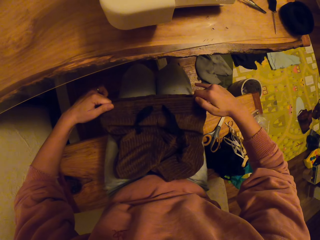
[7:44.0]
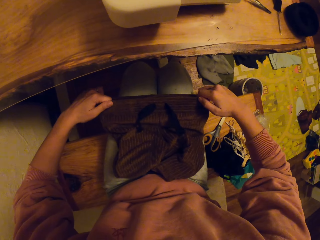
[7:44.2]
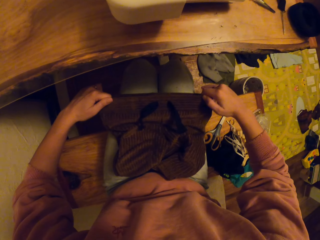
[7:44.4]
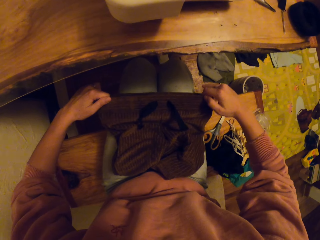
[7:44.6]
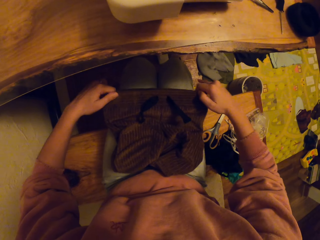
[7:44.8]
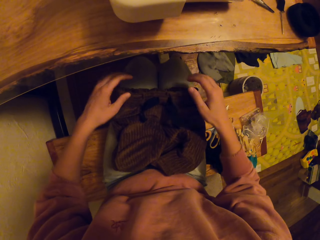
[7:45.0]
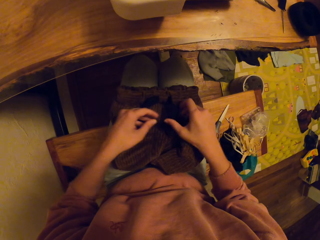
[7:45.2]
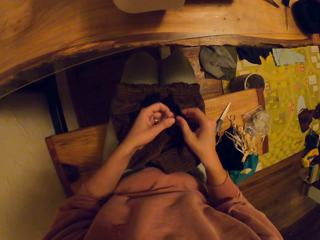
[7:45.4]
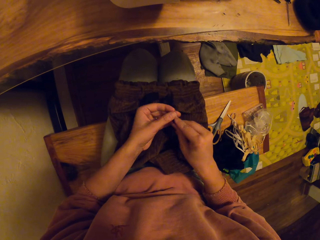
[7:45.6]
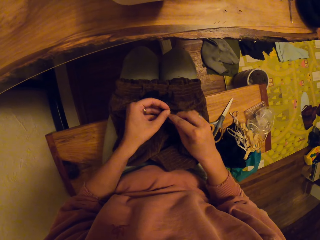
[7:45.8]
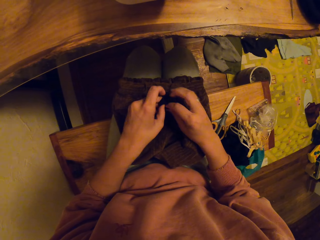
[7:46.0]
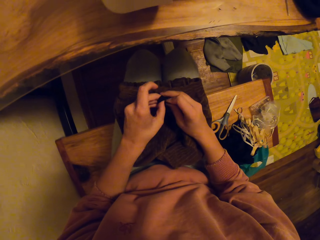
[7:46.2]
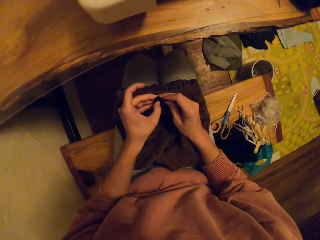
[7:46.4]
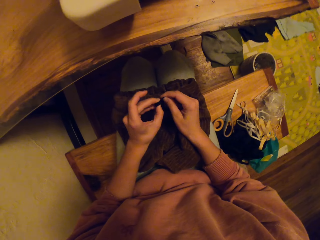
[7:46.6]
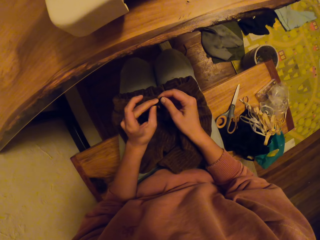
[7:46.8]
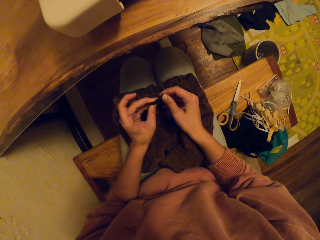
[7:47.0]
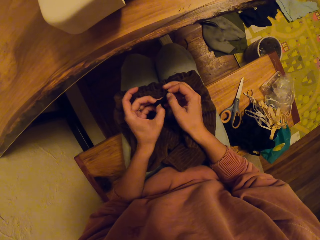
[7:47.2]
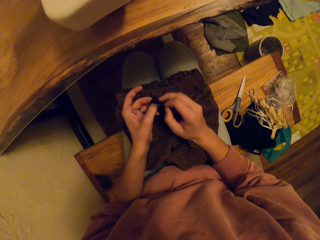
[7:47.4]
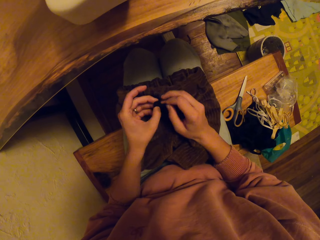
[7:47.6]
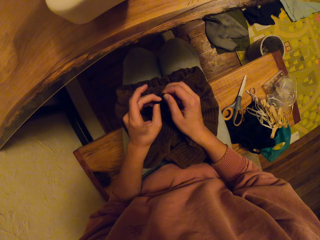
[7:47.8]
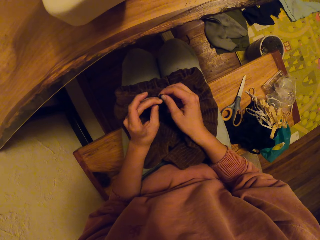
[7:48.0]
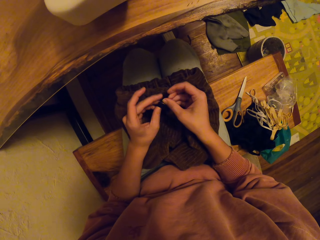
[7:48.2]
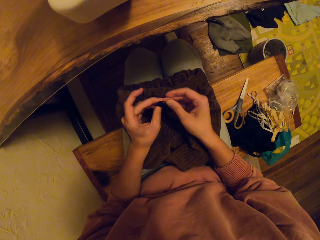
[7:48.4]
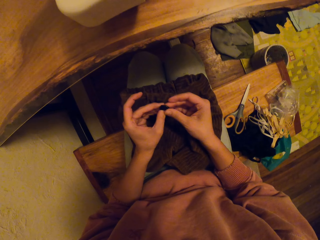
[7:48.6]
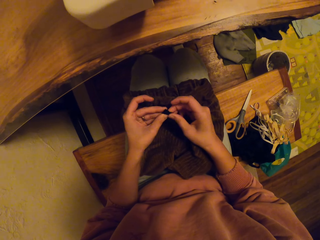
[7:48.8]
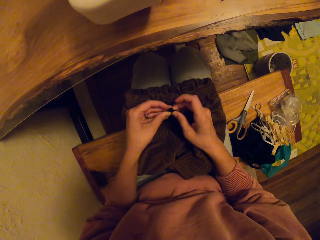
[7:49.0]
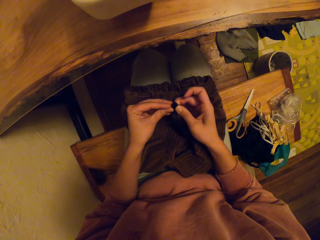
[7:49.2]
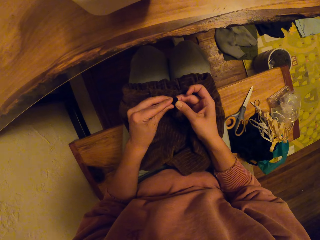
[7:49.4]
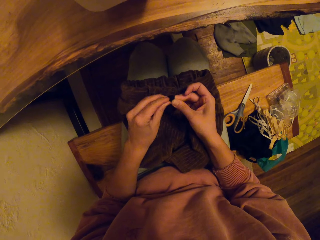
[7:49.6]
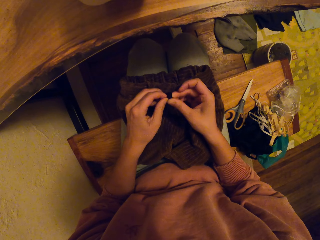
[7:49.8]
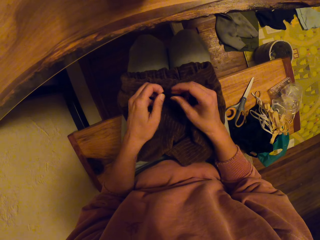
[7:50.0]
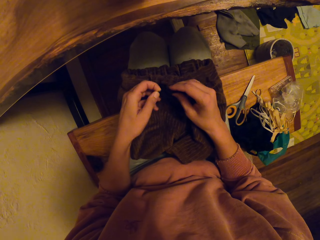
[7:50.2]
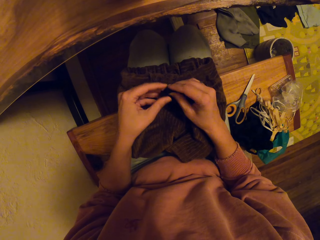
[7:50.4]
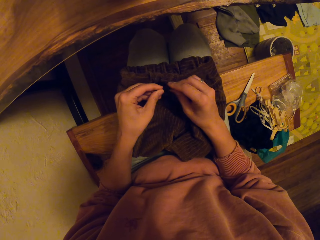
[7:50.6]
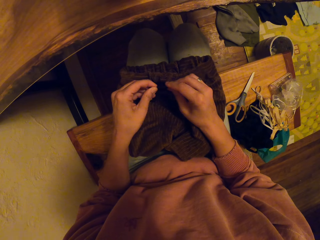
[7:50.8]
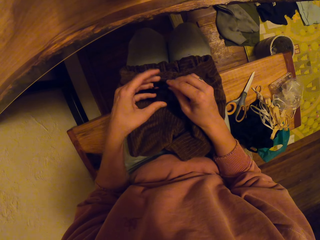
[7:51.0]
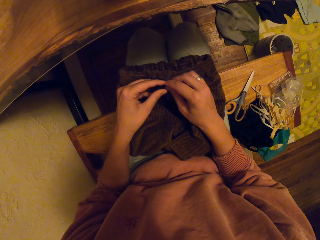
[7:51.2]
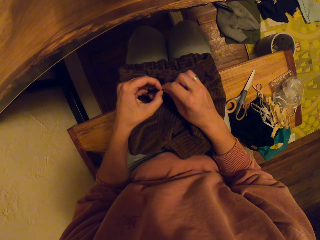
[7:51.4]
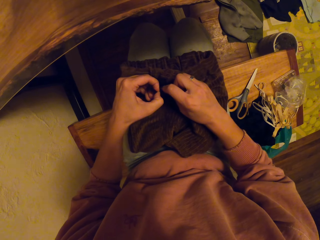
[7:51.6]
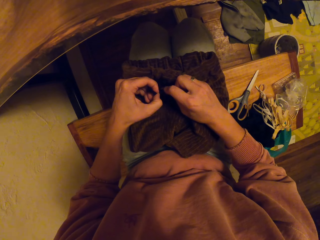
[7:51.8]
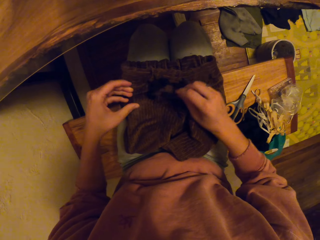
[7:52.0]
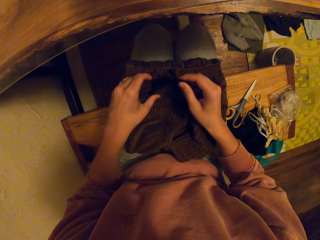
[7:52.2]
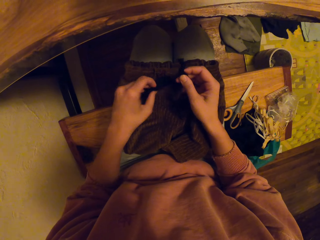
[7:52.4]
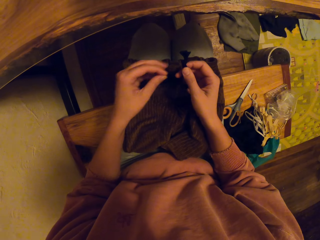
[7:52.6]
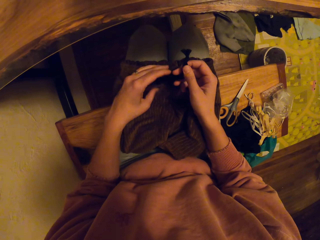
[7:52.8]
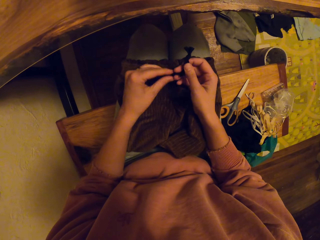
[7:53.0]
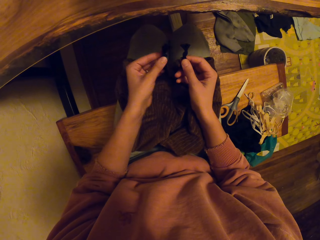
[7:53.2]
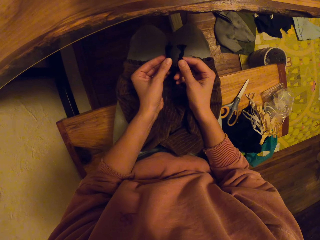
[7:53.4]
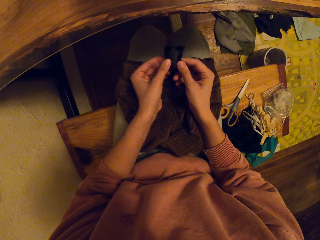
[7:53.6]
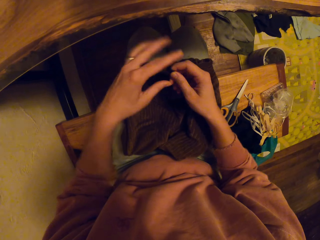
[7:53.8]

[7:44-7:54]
The camera wearer adjusts the trouser. They tie the yarn cord and tighten the knot.

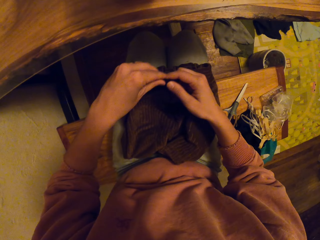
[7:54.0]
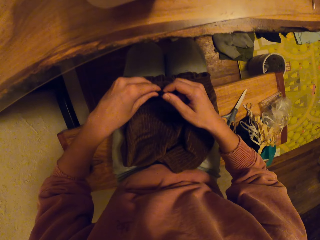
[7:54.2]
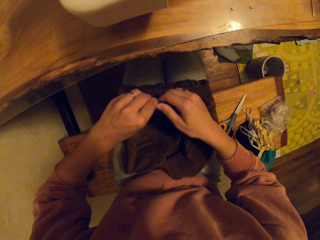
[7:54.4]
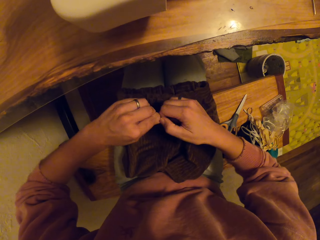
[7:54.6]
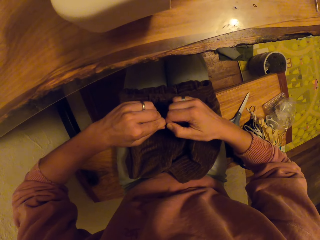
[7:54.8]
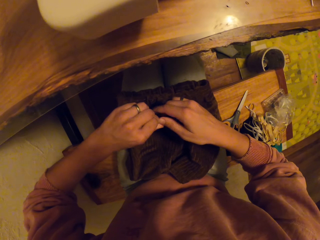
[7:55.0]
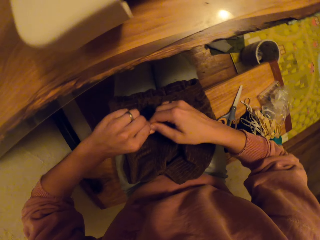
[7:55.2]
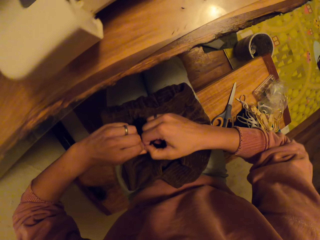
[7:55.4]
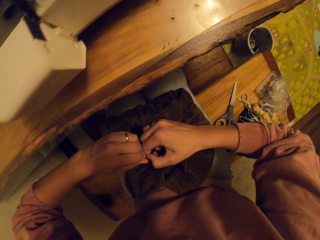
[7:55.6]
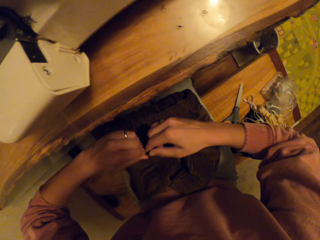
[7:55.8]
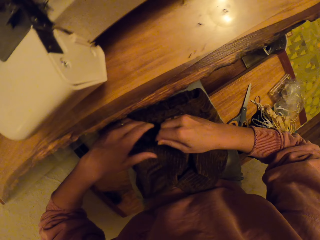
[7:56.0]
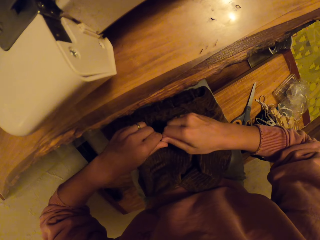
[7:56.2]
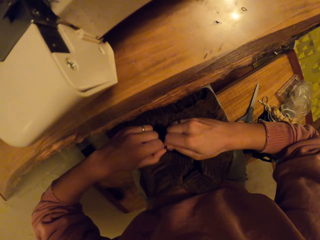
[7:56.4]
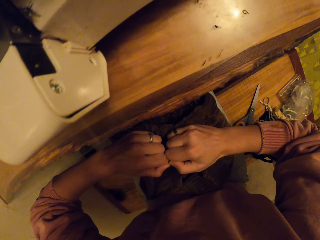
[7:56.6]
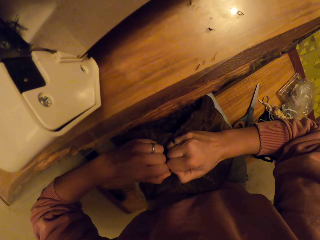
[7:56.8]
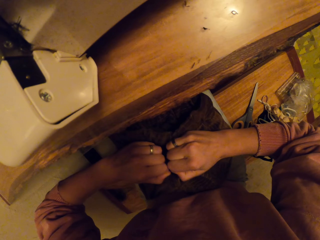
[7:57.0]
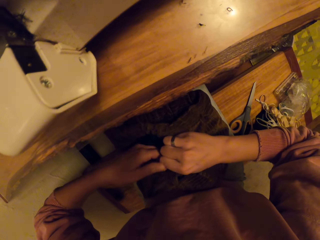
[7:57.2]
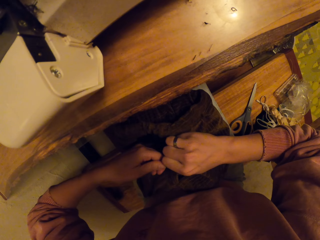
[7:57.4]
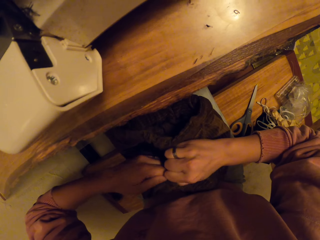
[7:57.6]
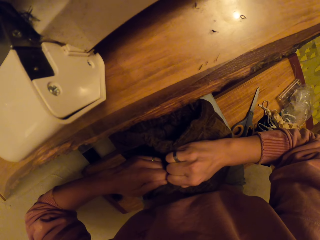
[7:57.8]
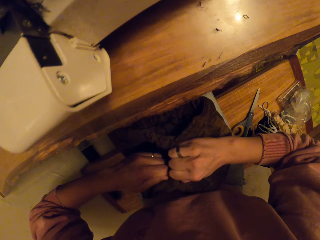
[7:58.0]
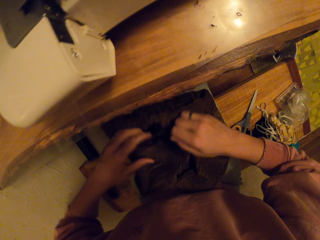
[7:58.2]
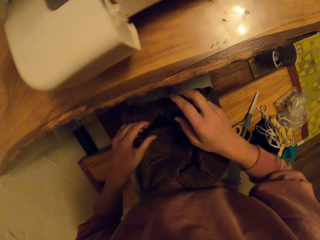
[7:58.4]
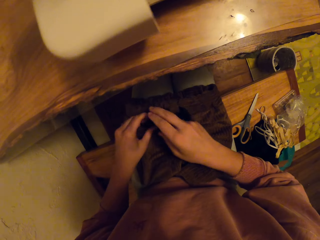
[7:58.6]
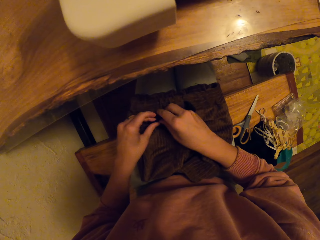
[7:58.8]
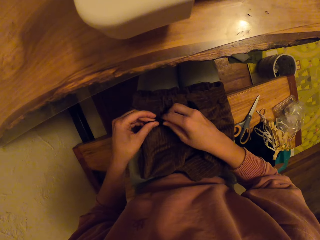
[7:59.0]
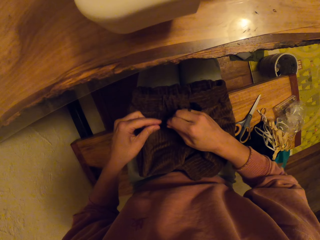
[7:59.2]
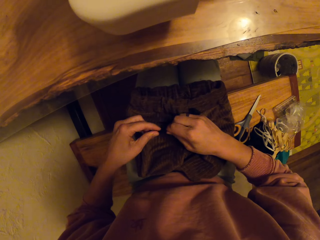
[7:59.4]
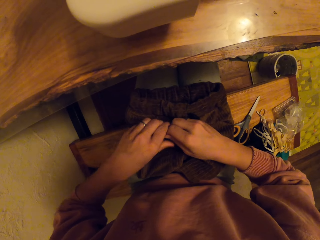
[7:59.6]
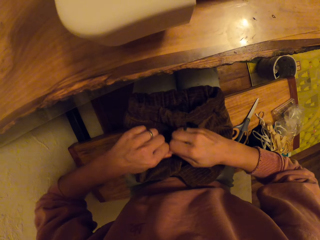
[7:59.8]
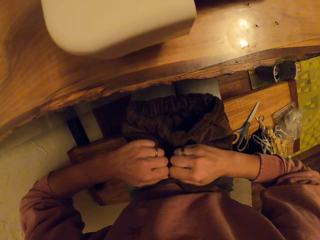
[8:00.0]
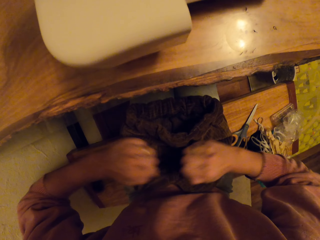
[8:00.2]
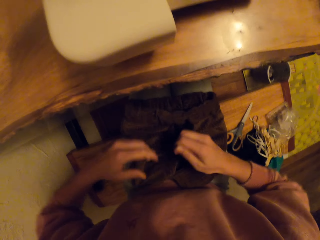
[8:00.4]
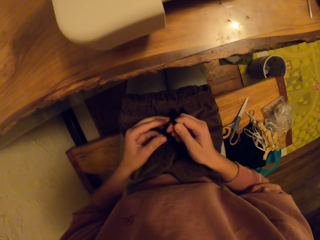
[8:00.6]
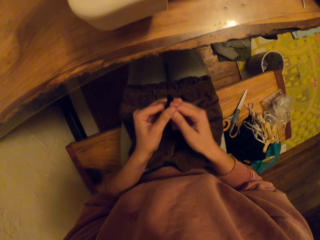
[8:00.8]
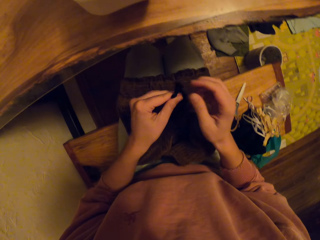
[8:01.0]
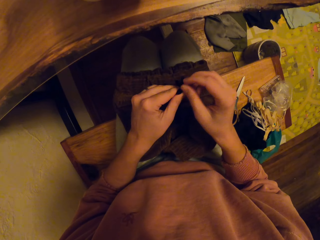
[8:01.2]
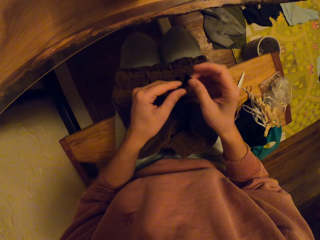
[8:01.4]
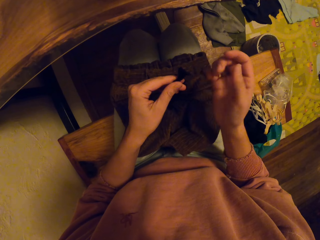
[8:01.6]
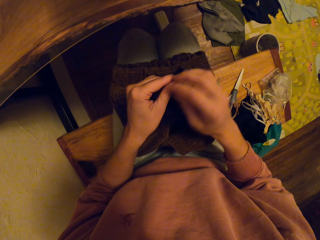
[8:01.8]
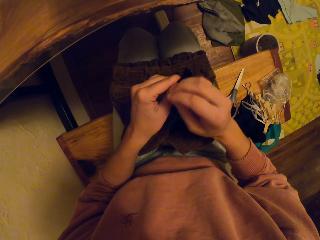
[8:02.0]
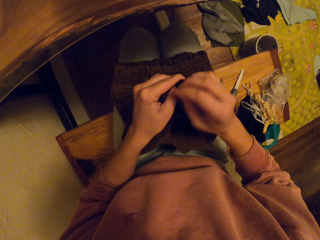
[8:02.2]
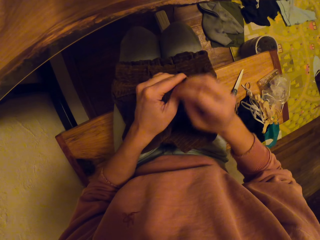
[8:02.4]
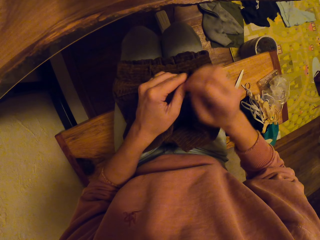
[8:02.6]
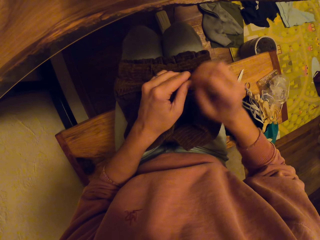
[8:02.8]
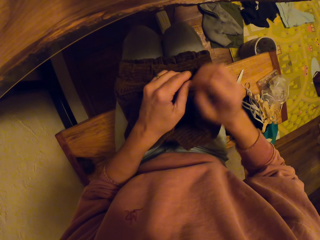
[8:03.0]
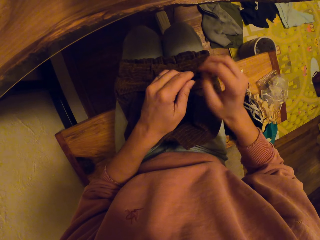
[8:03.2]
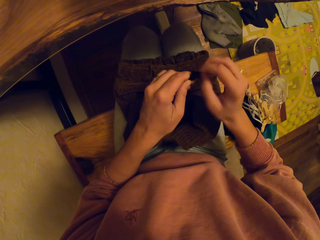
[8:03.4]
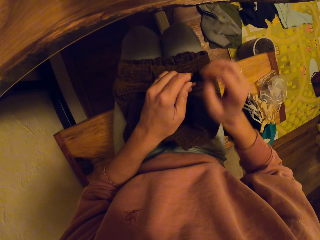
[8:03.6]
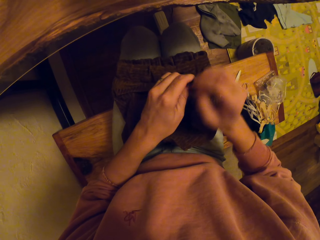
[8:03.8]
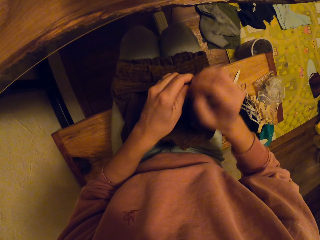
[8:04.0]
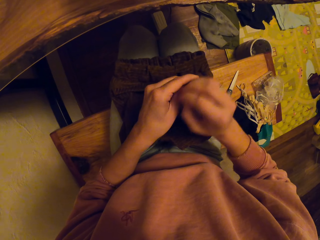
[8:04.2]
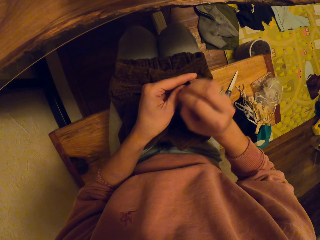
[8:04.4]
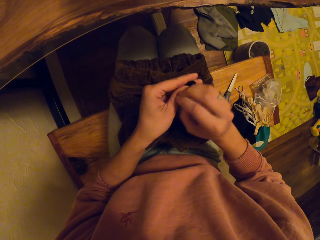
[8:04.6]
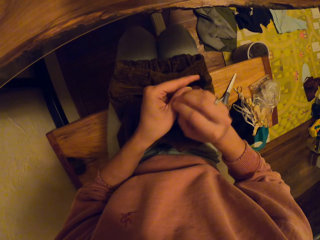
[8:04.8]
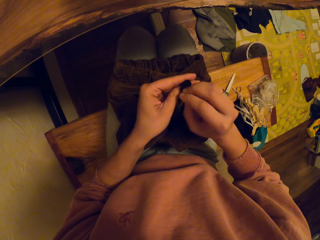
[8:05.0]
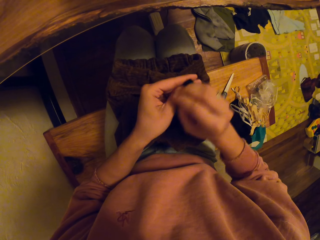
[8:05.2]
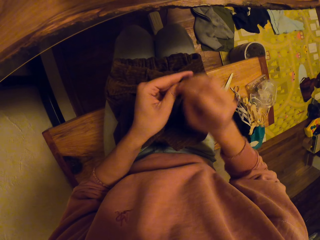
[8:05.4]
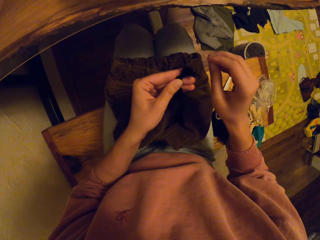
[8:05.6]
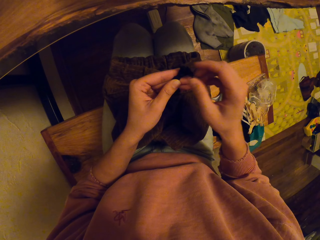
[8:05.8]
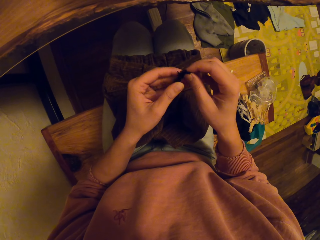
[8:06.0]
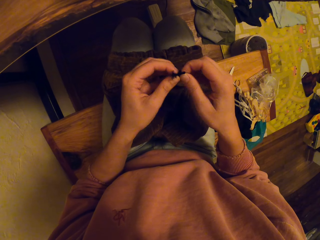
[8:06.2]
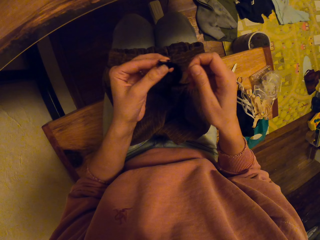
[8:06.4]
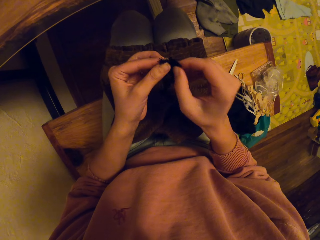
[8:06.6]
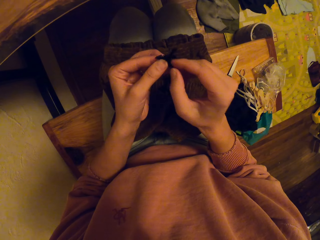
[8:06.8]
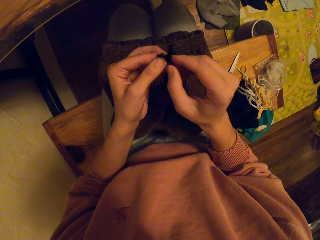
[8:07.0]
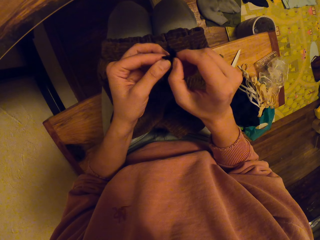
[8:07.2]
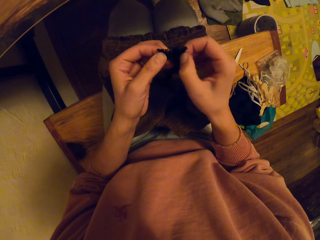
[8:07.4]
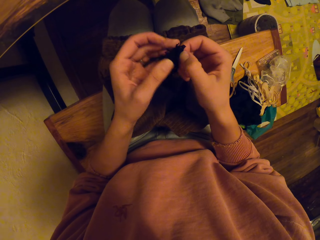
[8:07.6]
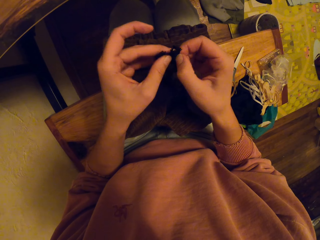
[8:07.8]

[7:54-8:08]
The camera wearer tightens the knot. They tighten the knot again. They brush the string cloth. They scratch the yarn.
